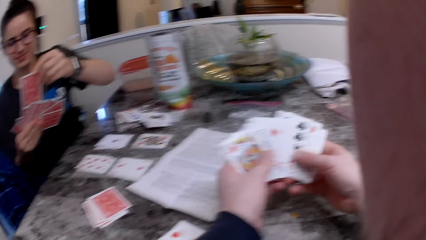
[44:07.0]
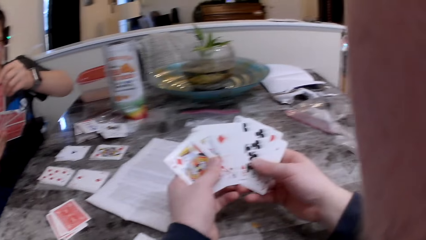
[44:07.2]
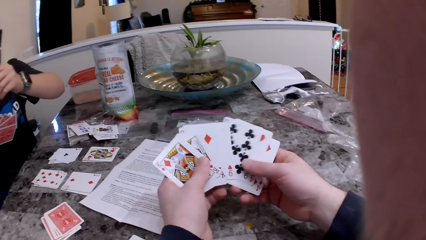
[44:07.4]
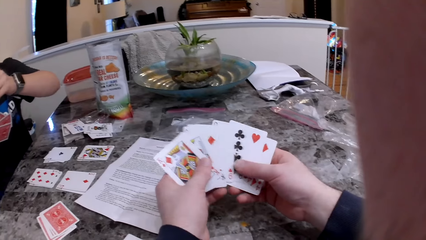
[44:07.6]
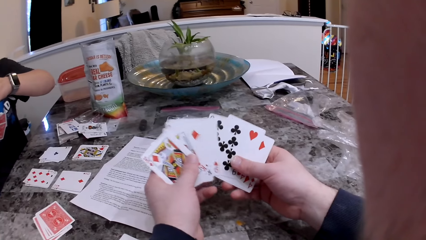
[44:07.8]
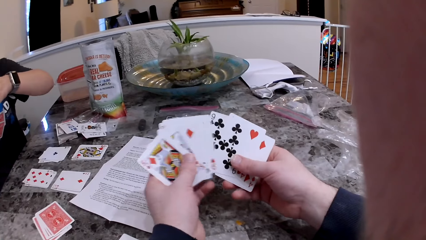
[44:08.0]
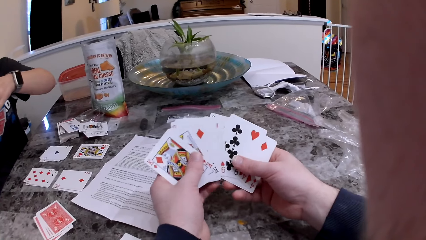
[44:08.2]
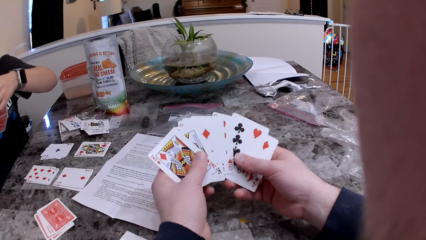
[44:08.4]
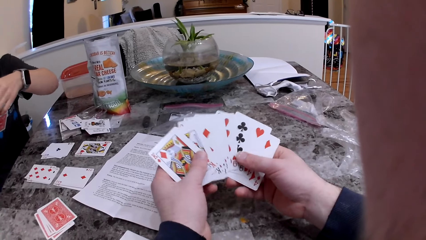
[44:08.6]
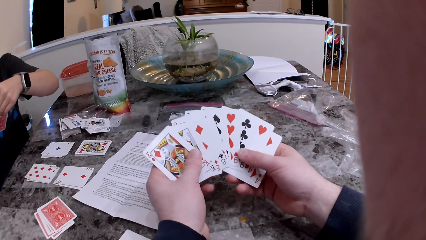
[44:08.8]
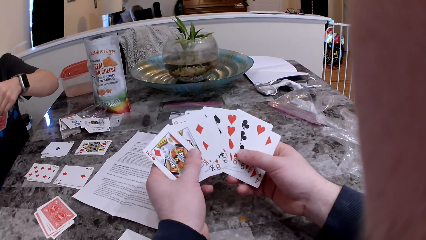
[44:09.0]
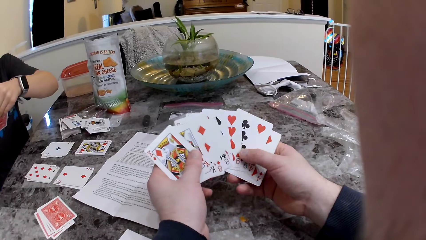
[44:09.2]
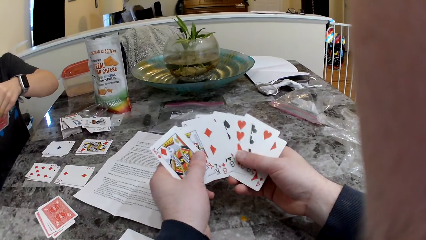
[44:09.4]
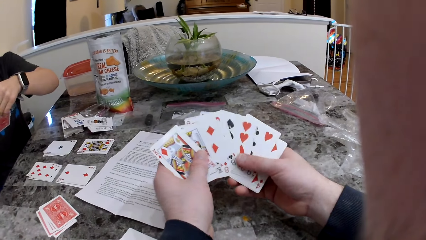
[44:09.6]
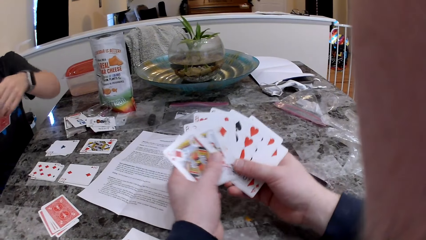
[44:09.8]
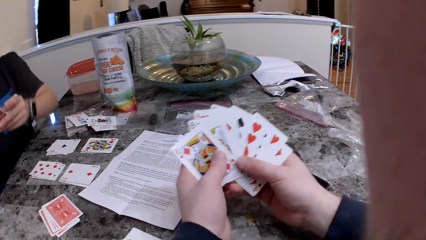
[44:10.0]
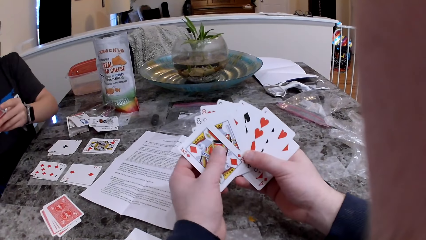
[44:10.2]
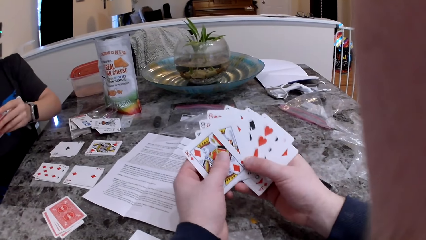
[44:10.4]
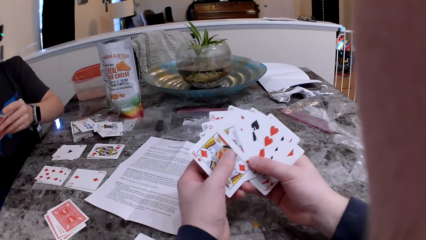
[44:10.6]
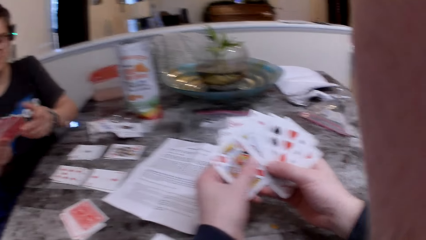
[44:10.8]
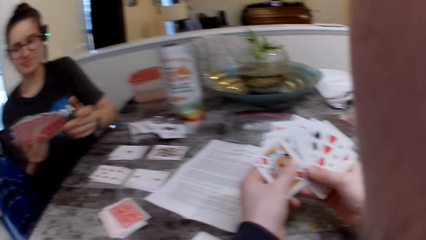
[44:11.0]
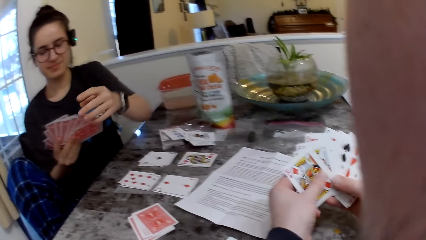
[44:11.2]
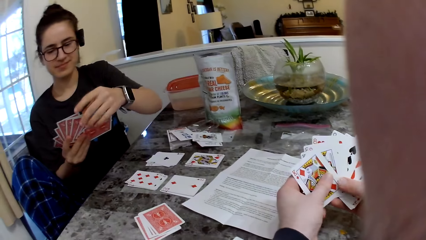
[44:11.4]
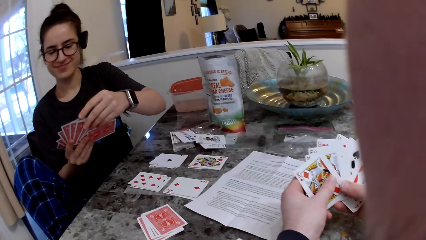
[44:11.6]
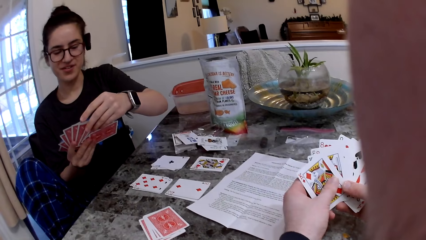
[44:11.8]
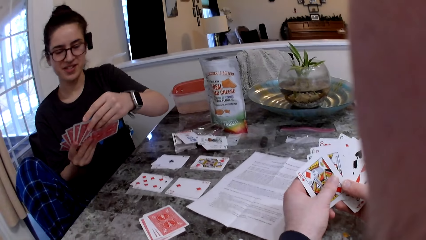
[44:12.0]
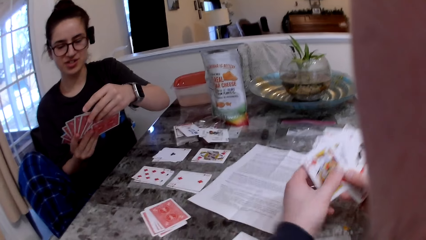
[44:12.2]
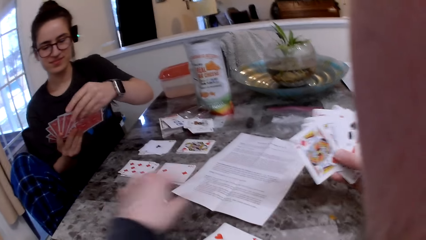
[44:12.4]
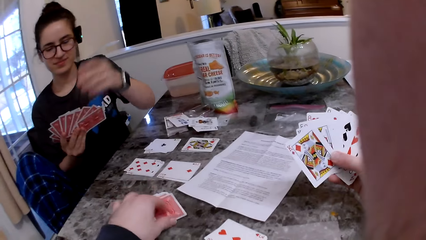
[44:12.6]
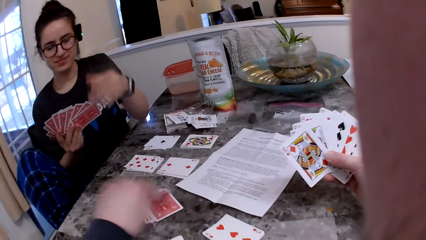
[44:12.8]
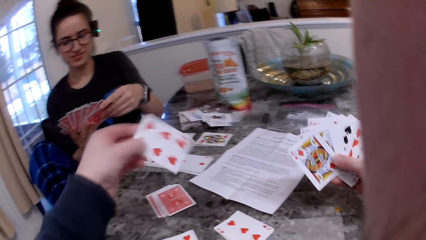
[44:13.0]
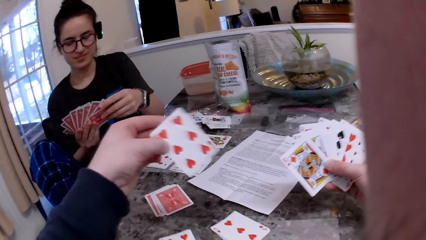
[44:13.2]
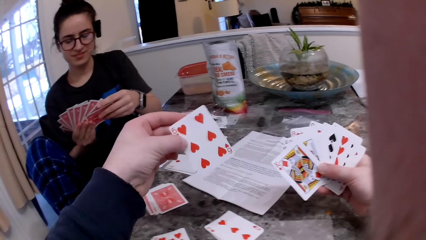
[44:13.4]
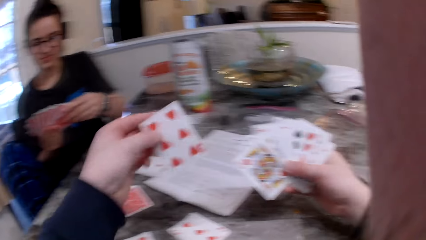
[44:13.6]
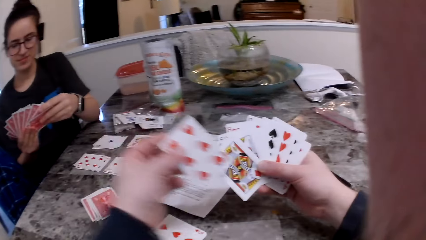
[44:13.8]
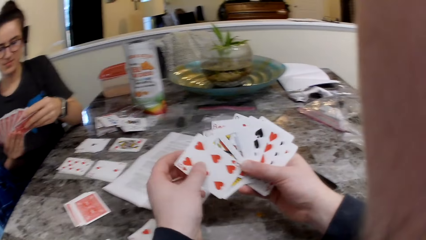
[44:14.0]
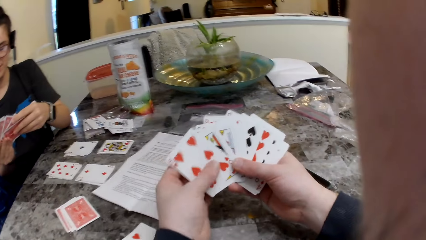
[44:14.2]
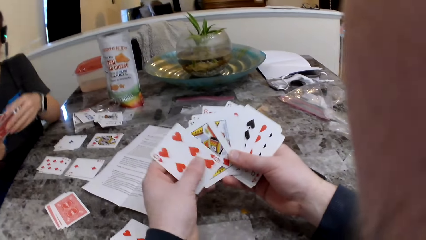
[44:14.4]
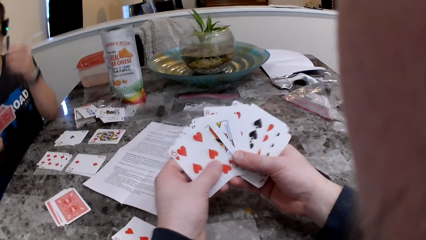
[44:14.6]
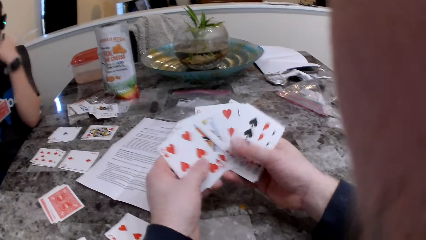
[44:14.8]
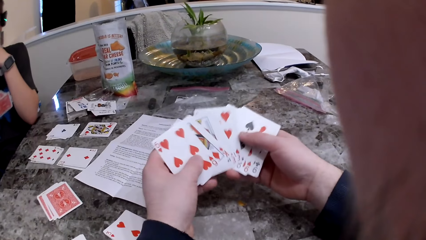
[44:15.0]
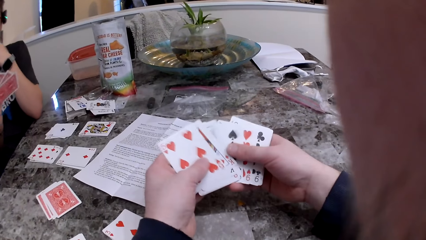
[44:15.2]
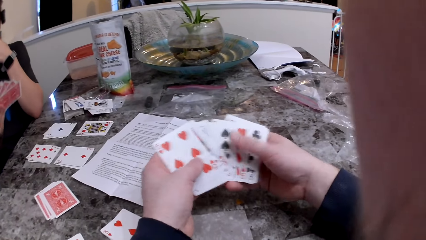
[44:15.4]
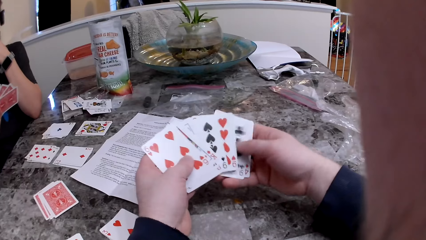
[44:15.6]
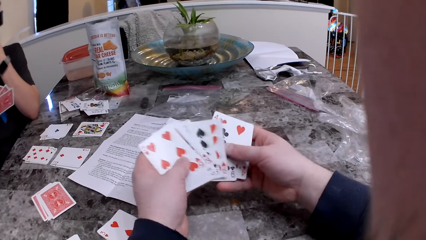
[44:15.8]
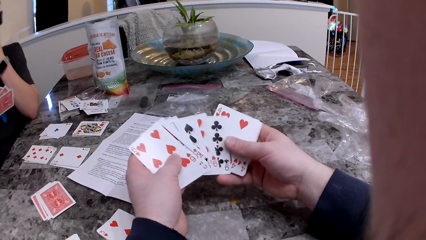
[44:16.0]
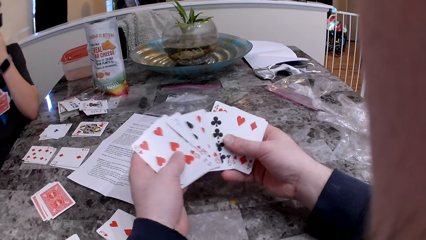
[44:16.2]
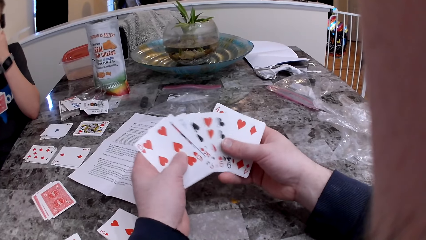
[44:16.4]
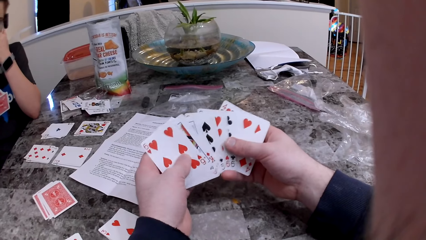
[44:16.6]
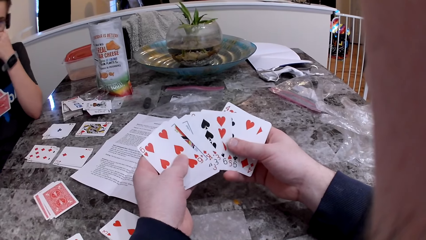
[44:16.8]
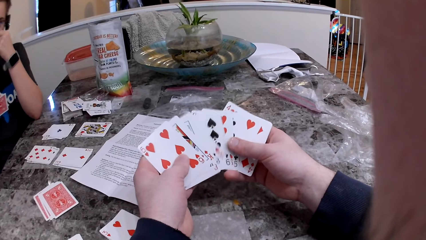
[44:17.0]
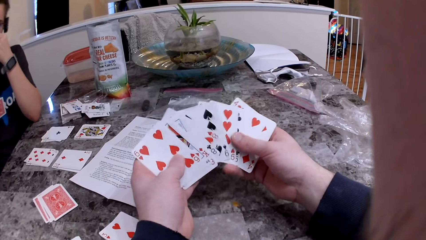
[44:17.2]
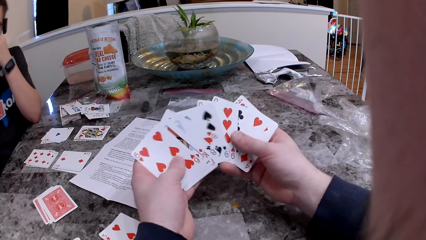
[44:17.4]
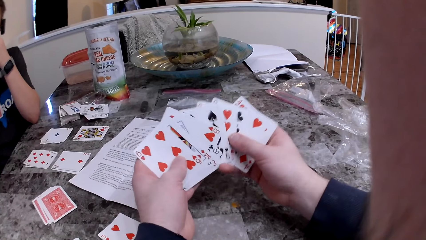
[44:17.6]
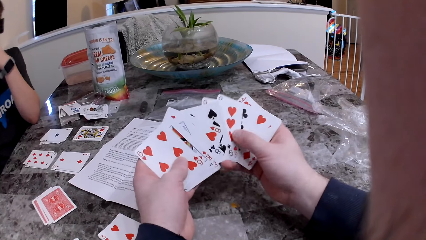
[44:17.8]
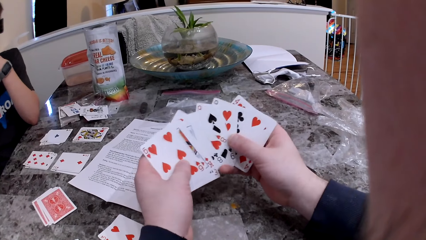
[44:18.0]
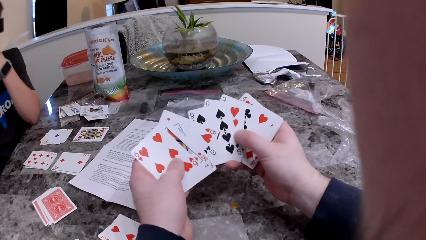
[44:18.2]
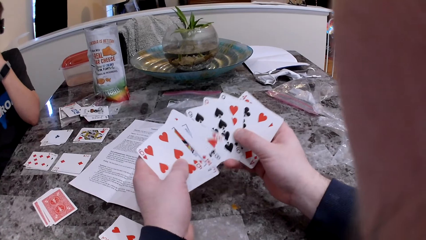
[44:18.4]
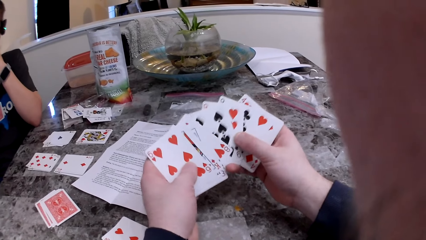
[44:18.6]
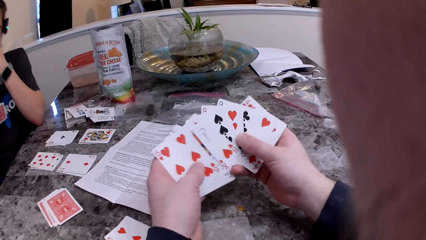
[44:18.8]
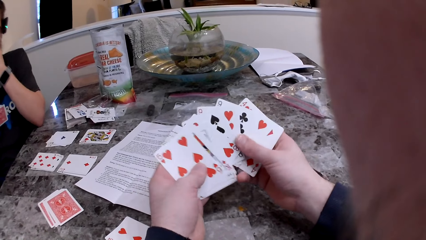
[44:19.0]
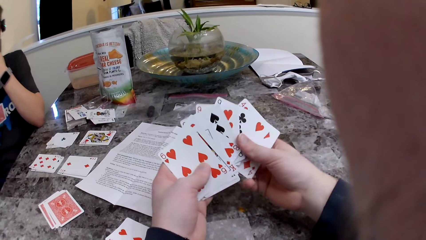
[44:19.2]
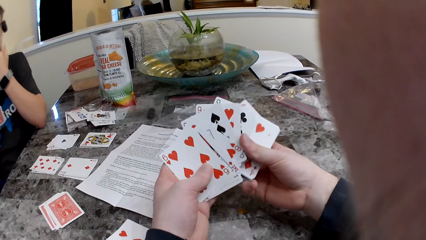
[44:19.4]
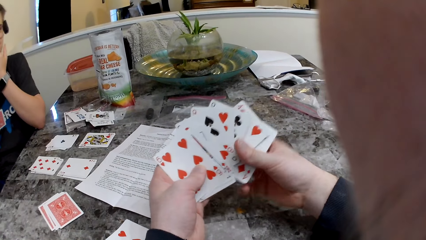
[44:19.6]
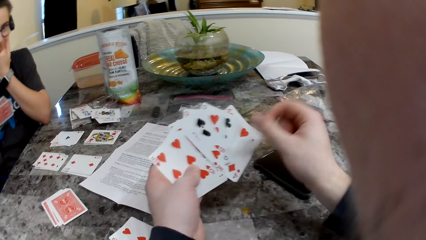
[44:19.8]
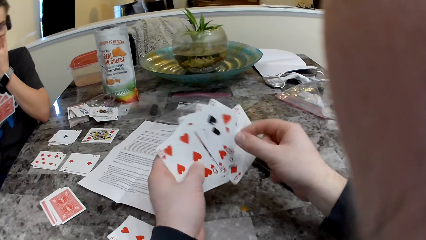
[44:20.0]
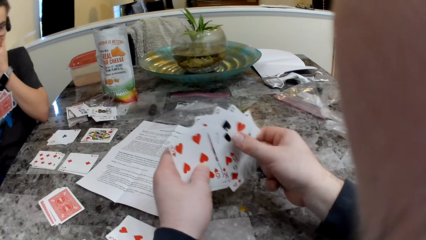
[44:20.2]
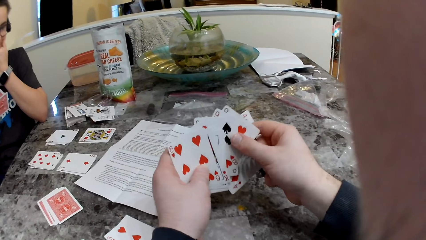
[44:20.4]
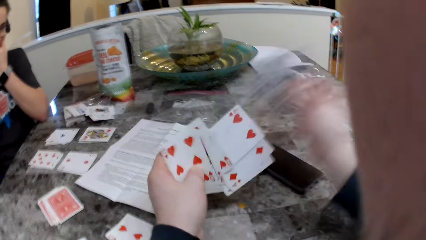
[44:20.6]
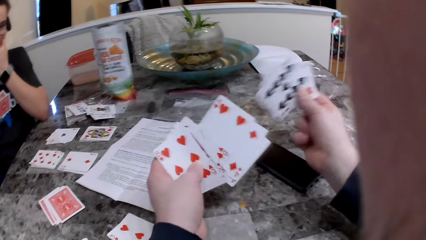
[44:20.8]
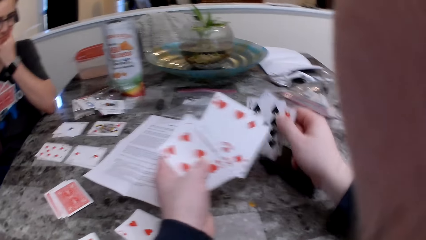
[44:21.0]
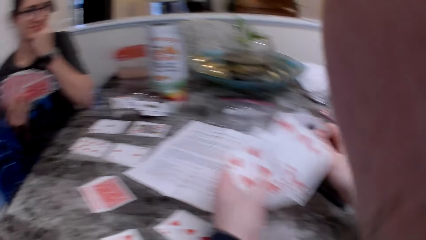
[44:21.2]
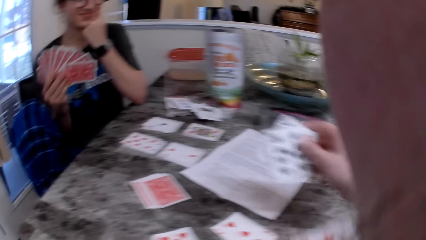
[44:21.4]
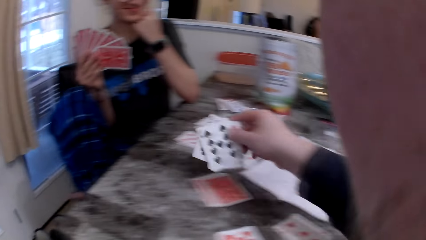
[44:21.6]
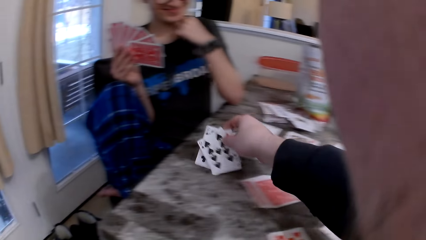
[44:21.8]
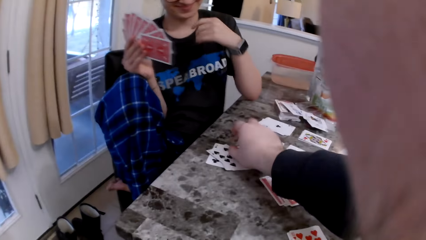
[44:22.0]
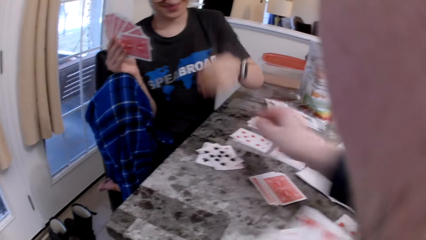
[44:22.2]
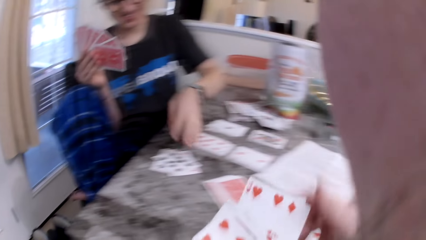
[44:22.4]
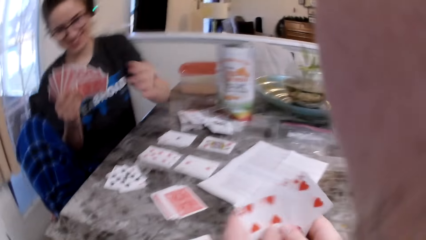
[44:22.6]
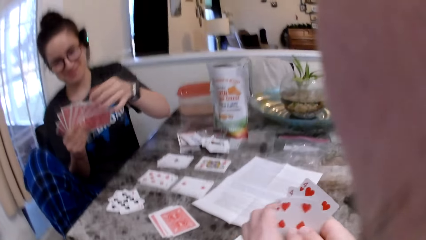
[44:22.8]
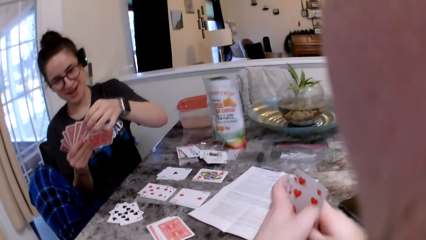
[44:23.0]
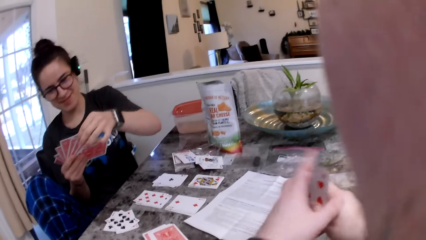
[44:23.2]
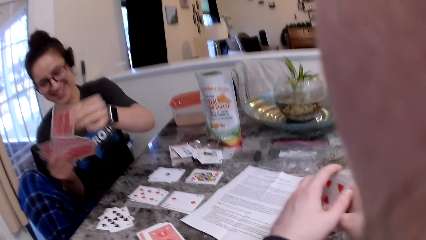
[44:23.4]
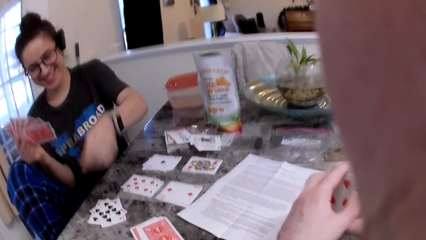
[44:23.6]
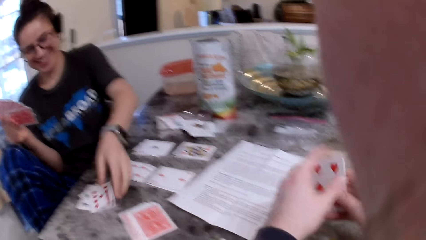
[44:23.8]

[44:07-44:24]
The woman arranges the cards. The camera wearer picks up a card from the table. They check the cards. They put the cards on the table near the woman.
